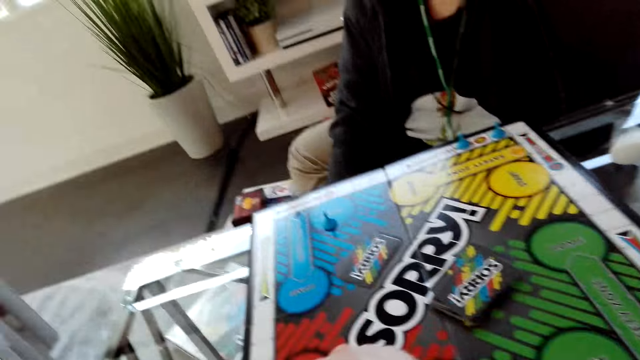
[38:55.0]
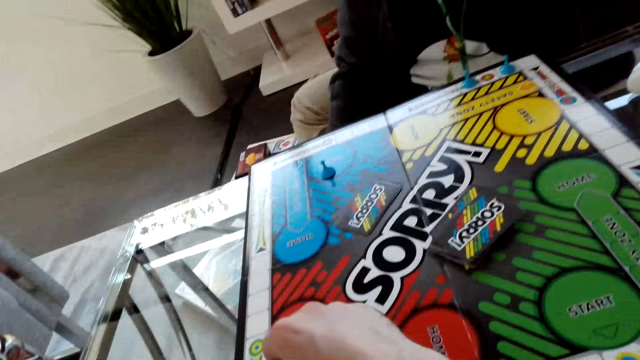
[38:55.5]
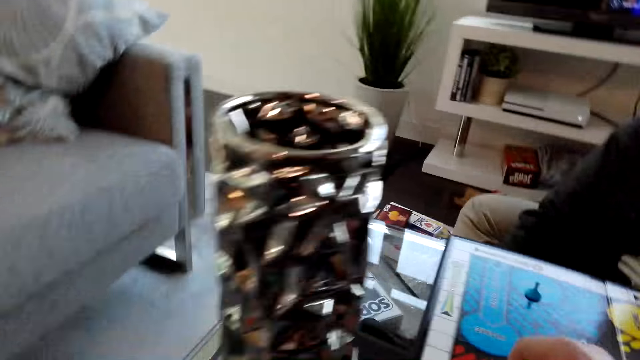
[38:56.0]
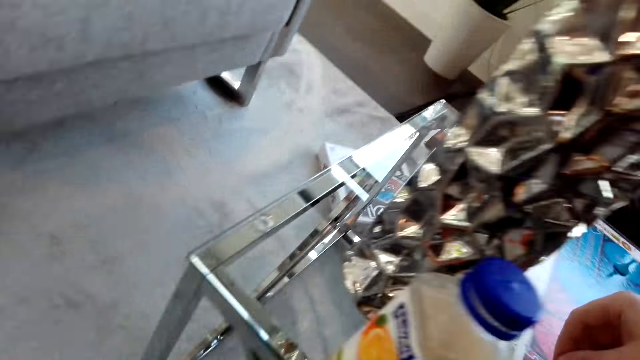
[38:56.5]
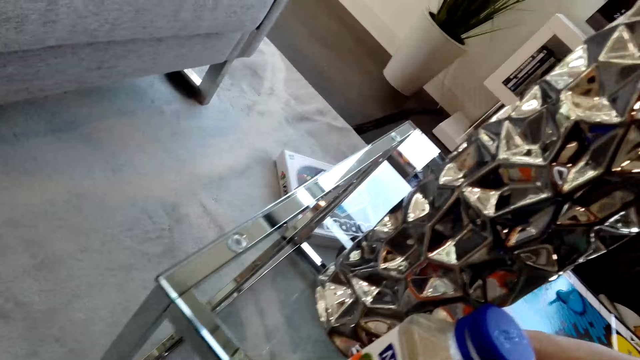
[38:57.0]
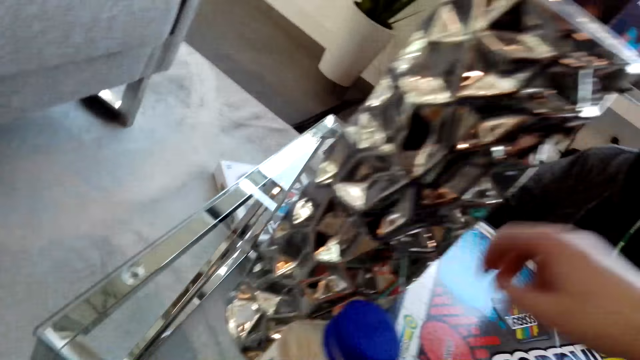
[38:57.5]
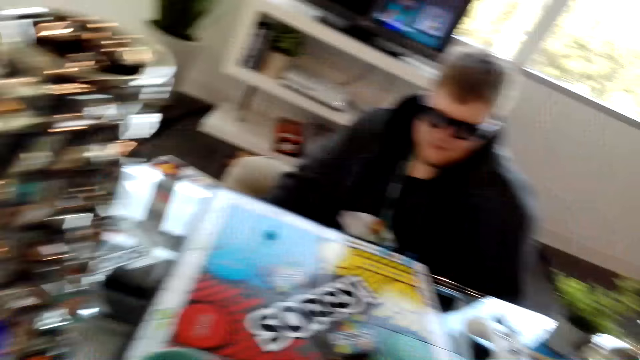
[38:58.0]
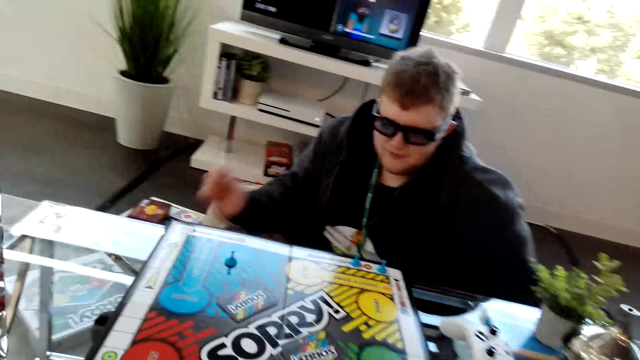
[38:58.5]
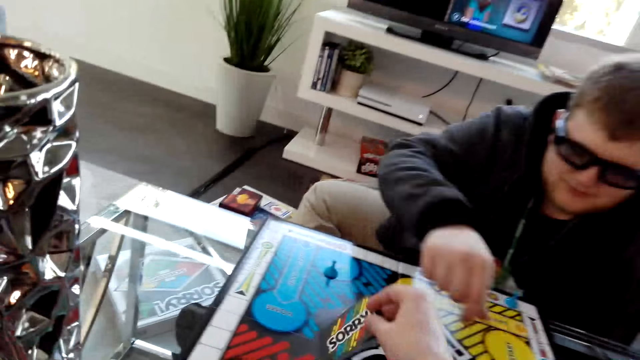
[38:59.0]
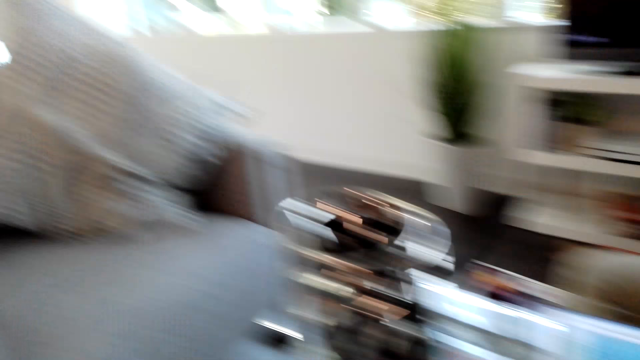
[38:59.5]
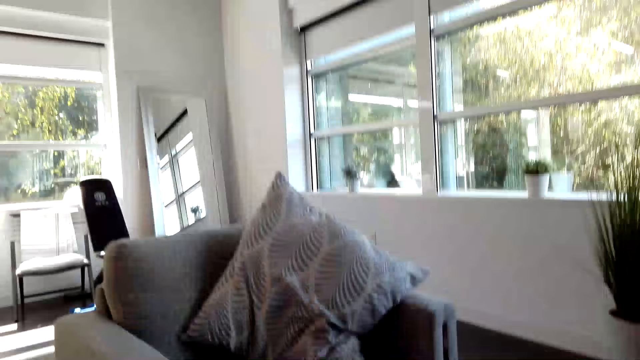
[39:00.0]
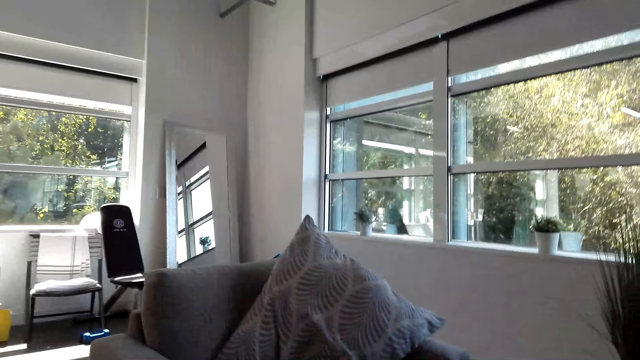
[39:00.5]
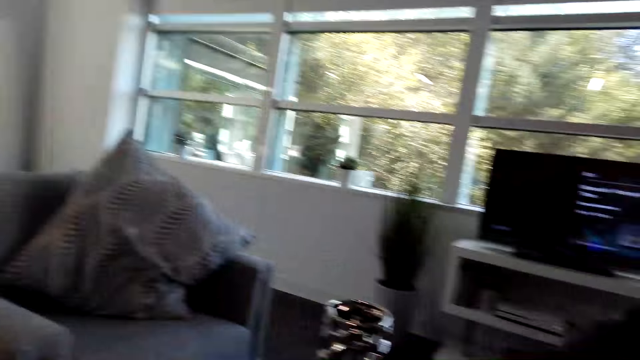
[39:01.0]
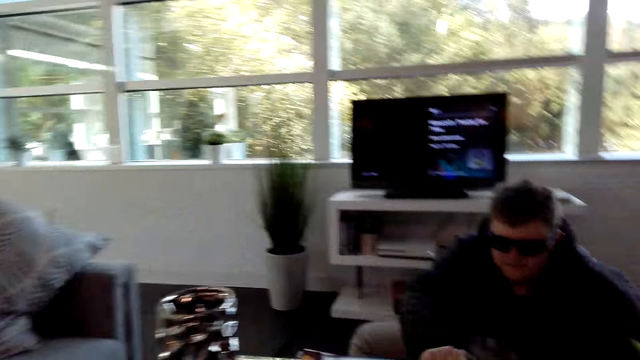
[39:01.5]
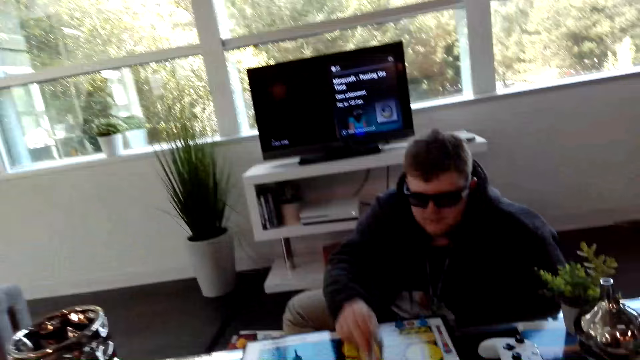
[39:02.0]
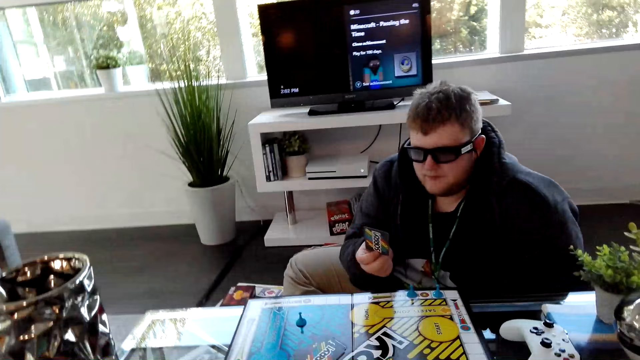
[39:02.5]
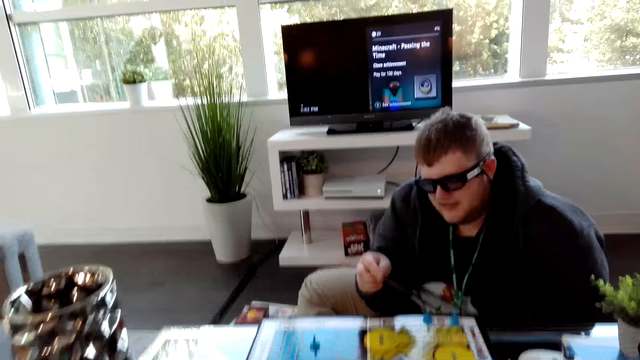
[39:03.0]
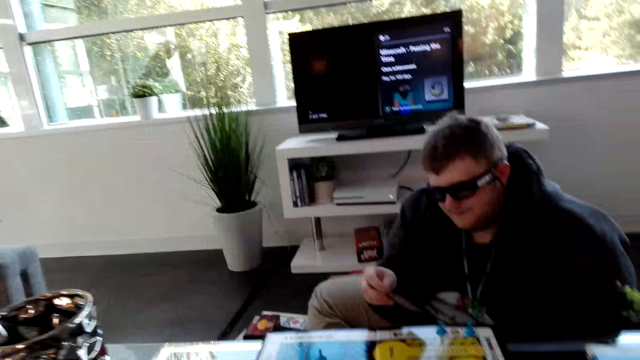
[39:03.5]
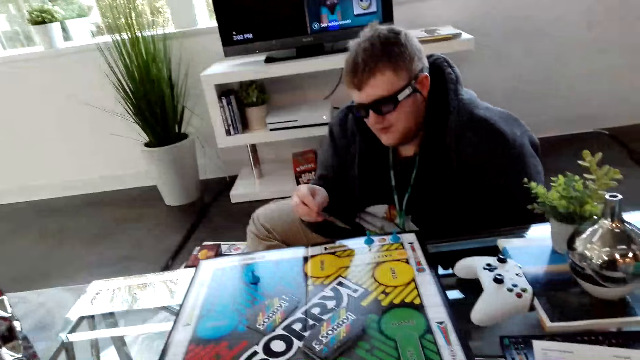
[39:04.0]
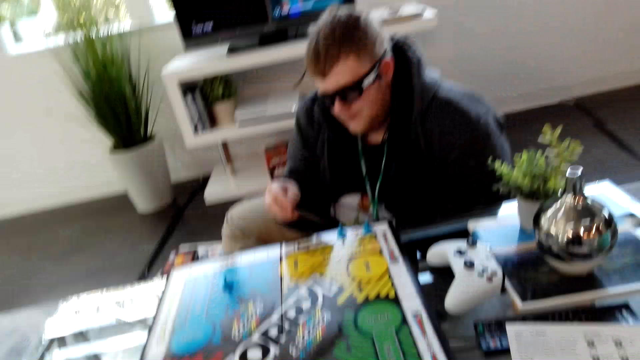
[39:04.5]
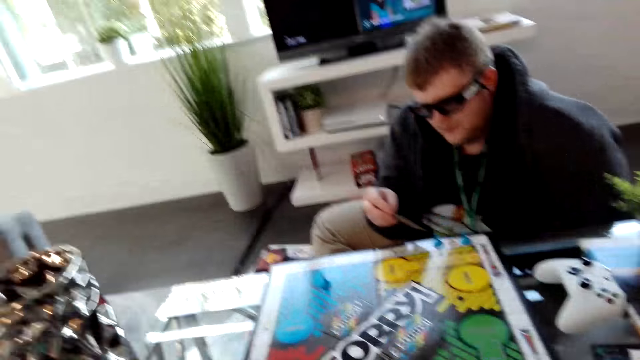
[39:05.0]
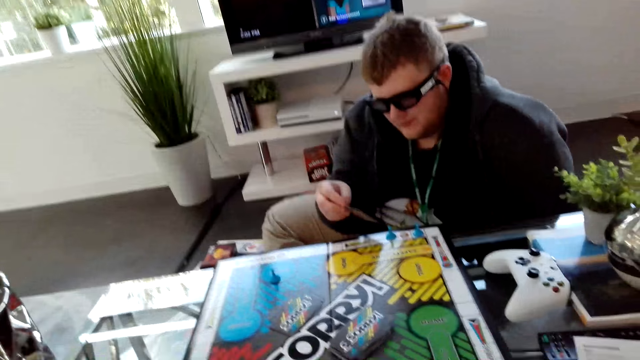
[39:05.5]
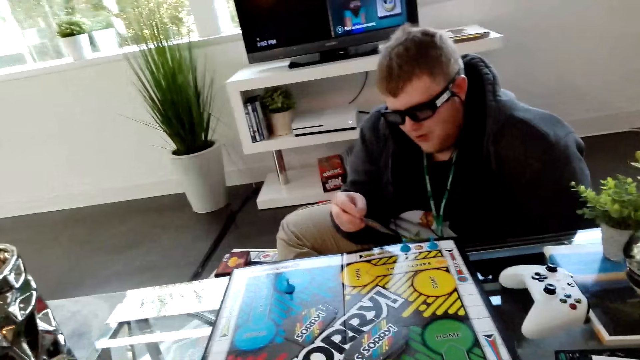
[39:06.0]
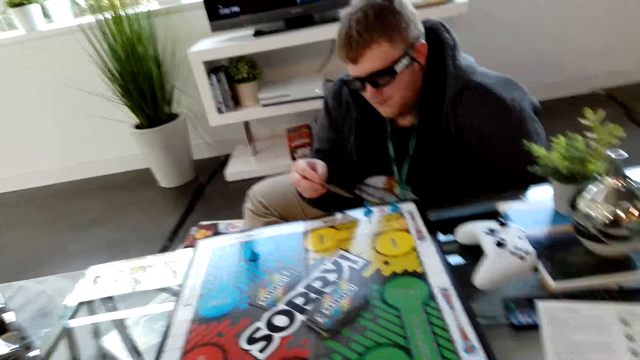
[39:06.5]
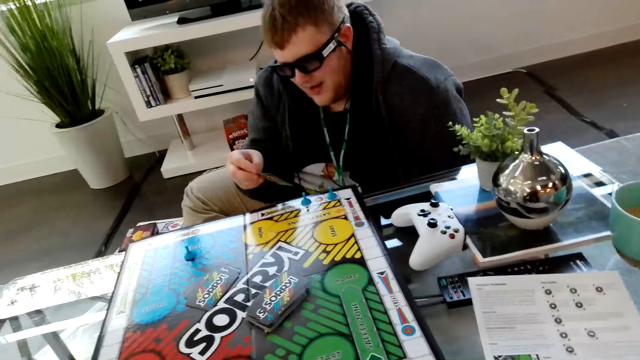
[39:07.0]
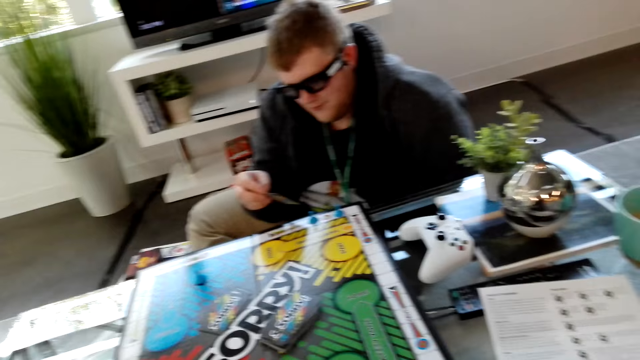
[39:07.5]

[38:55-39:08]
The camera wearer places a card on the Sorry board. They look around the house. A man picks a card from the table and reads the information on the card.

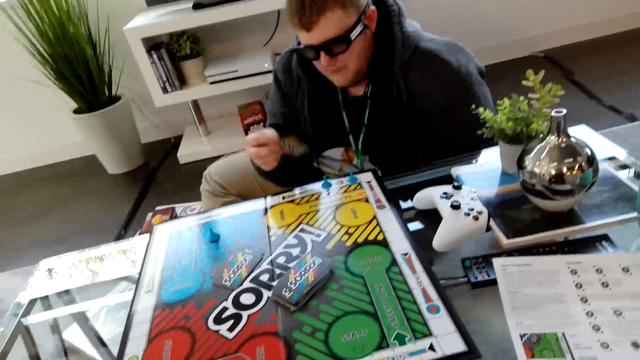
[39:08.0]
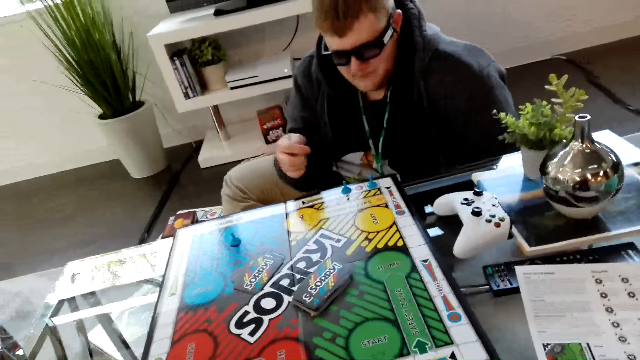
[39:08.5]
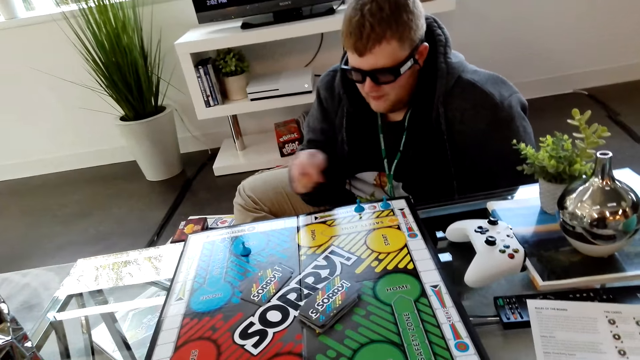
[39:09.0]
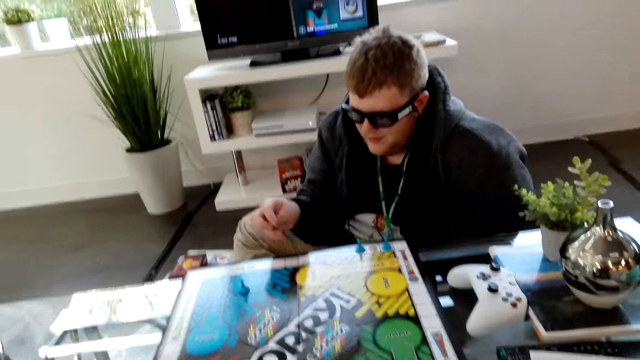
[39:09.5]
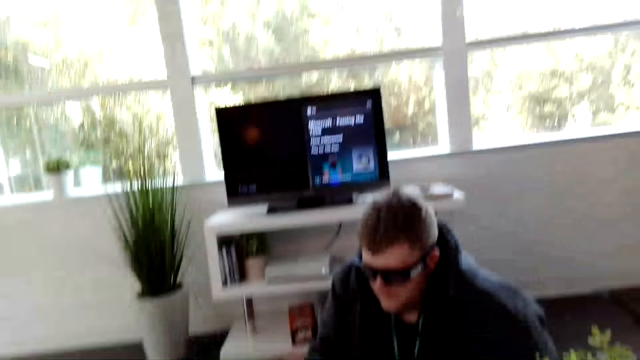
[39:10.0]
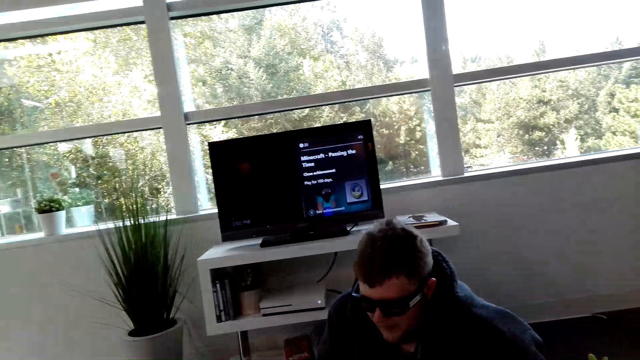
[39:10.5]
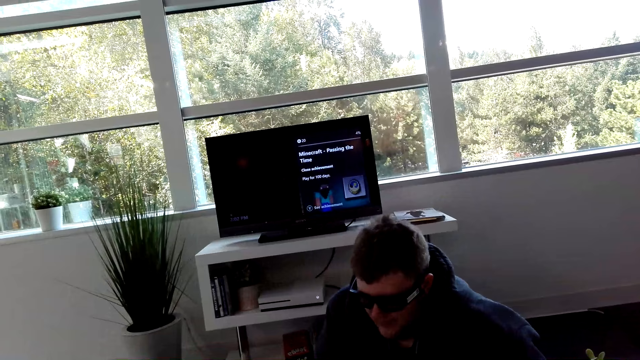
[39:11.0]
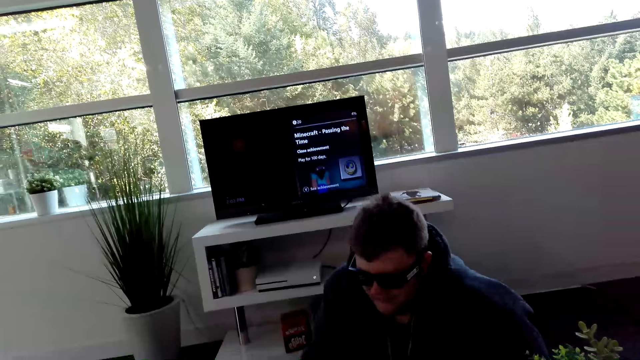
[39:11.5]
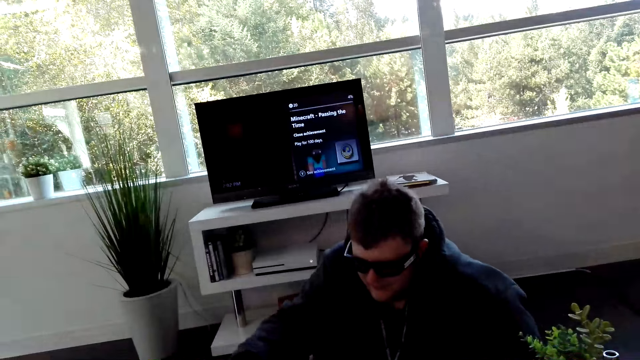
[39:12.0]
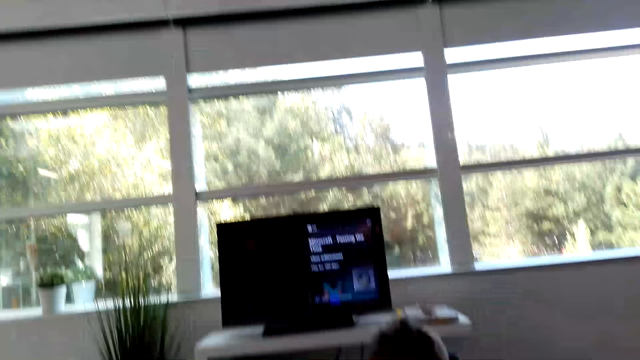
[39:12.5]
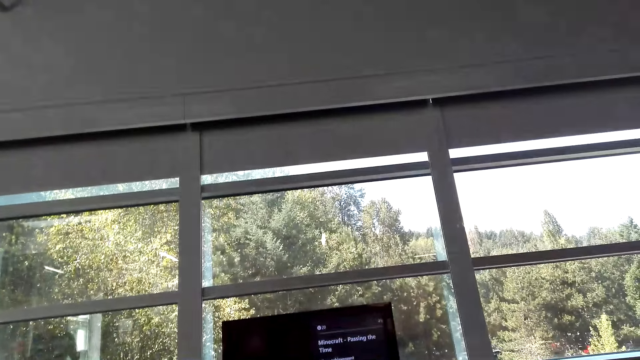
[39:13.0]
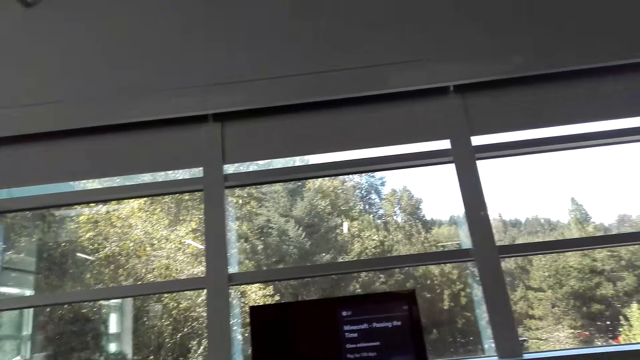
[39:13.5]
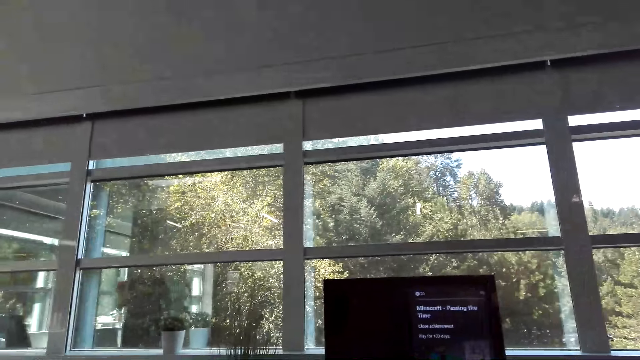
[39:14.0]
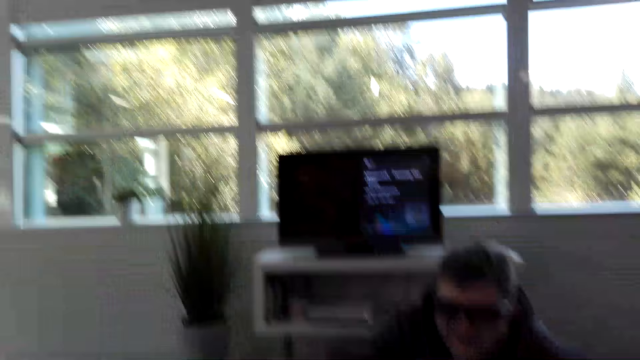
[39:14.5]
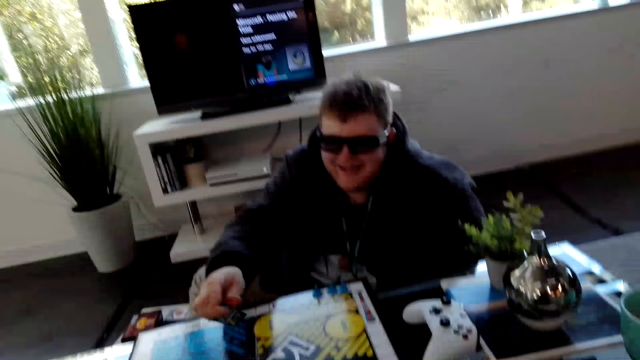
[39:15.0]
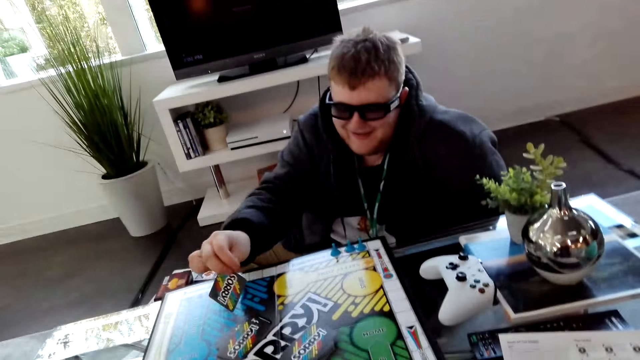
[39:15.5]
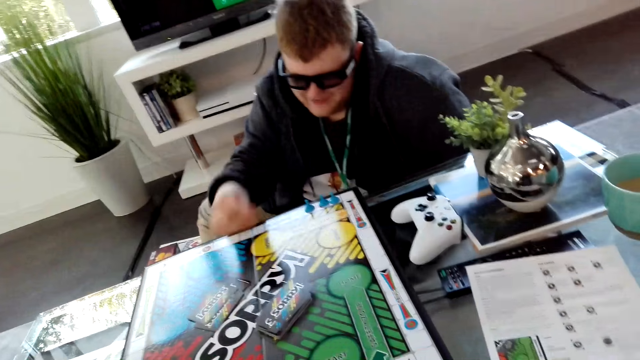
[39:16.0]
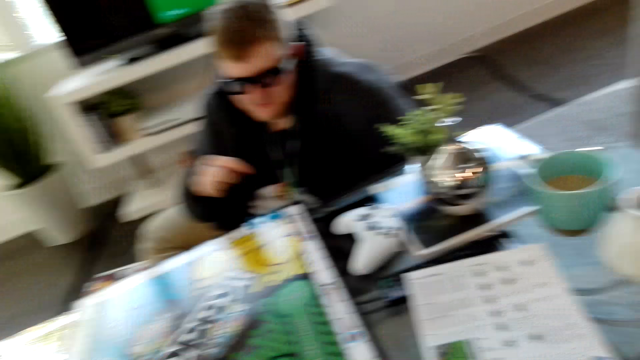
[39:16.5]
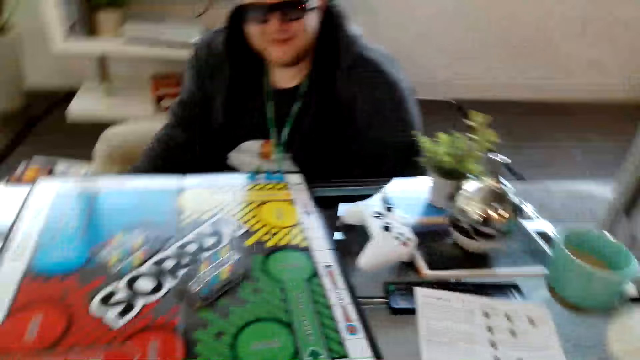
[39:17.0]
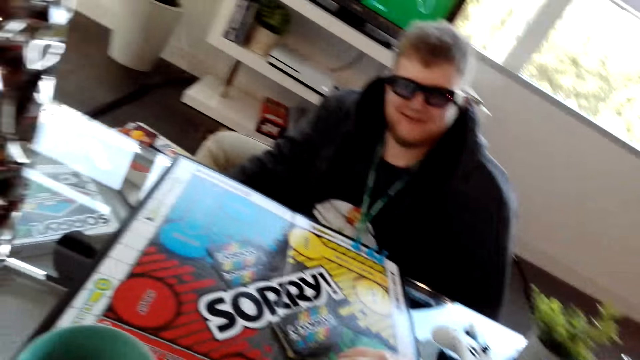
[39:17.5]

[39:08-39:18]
The camera wearer looks around. They look upwards. A man places a card on the Sorry board and dialogues with the camera wearer.
